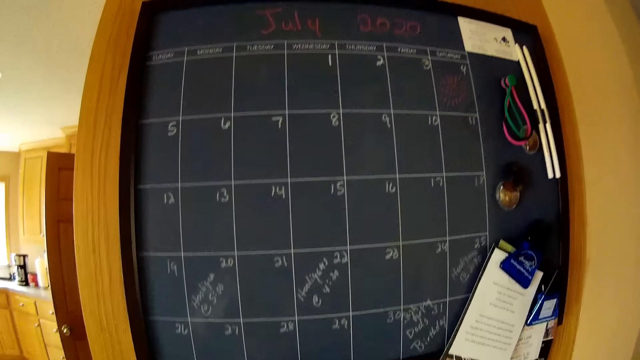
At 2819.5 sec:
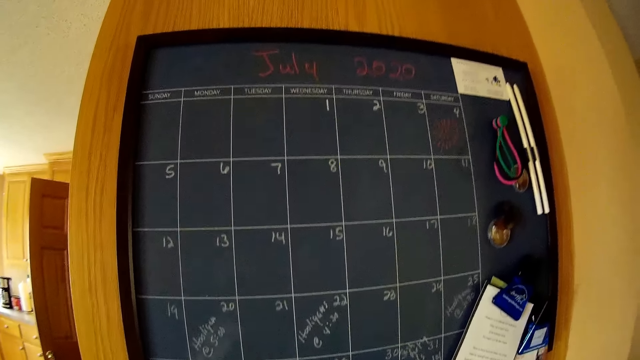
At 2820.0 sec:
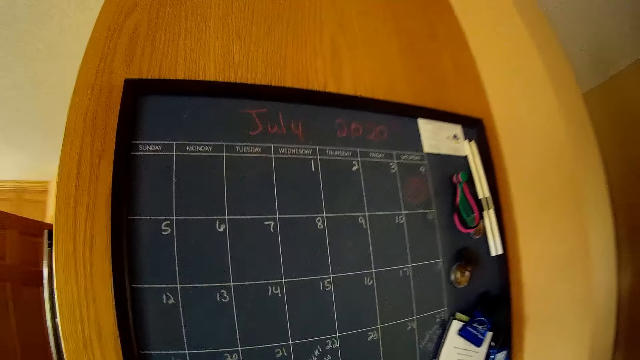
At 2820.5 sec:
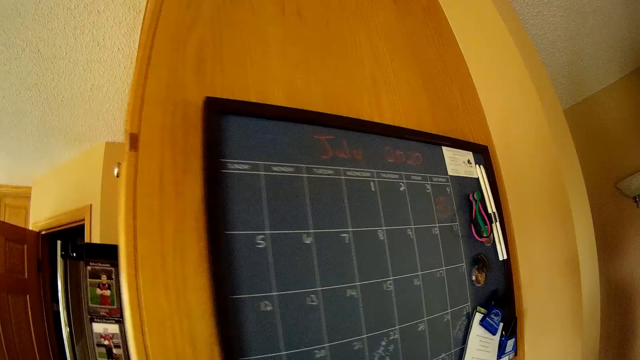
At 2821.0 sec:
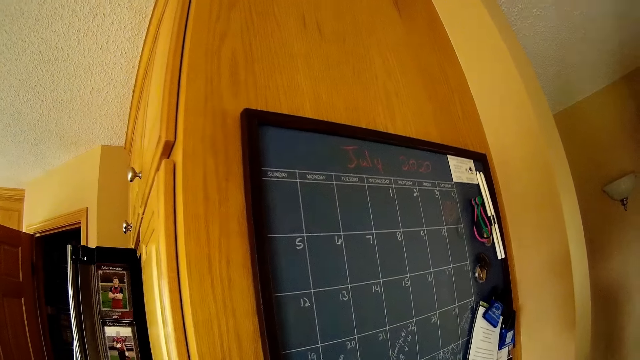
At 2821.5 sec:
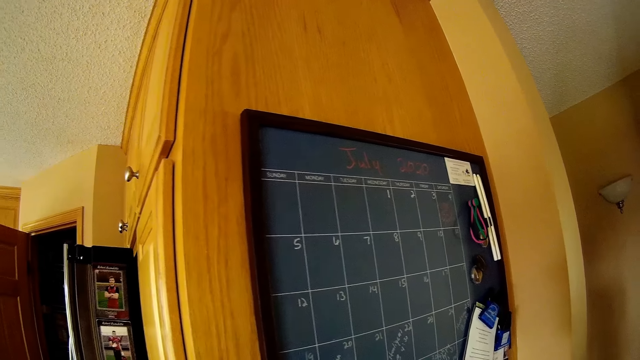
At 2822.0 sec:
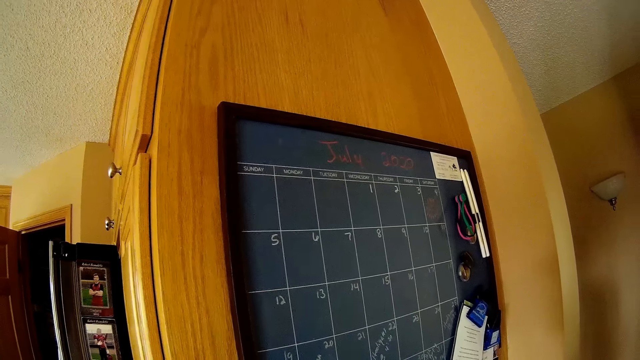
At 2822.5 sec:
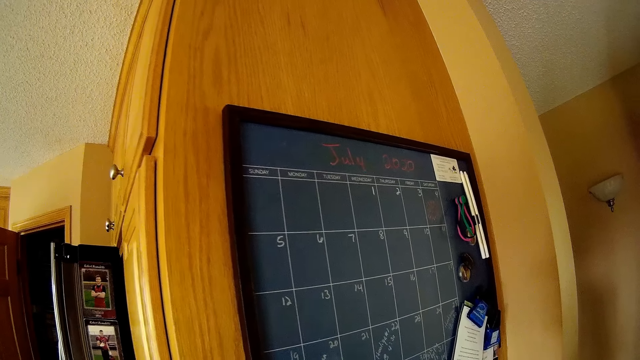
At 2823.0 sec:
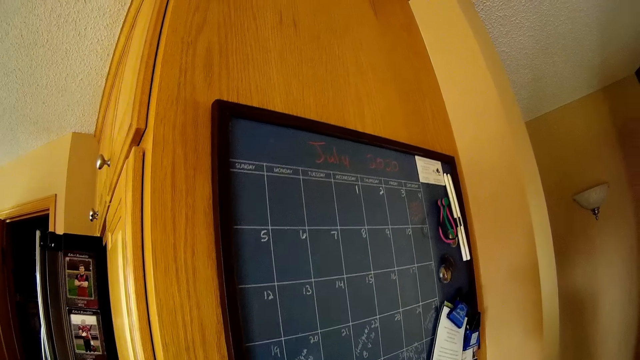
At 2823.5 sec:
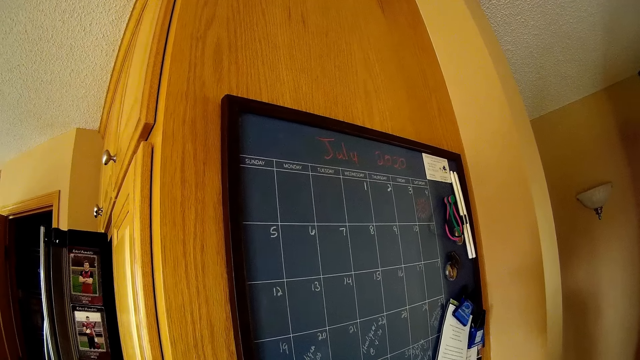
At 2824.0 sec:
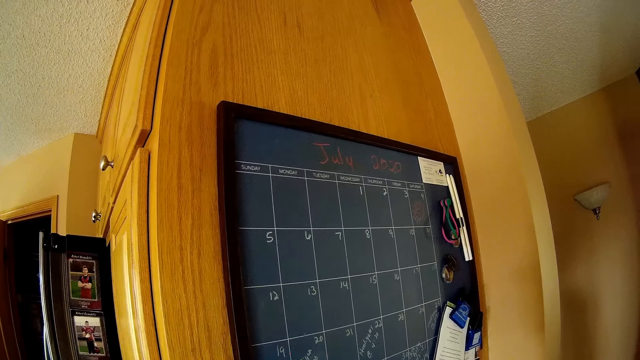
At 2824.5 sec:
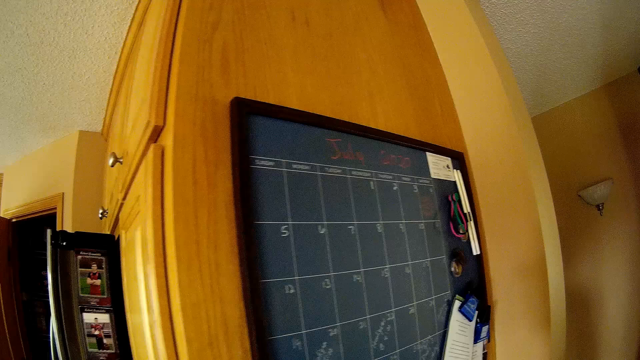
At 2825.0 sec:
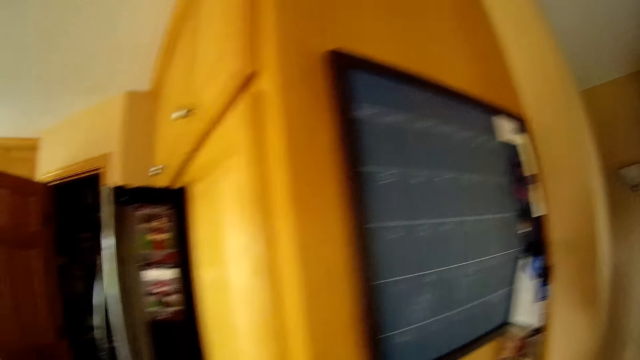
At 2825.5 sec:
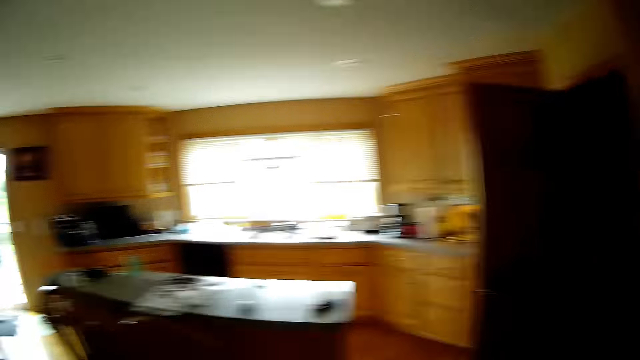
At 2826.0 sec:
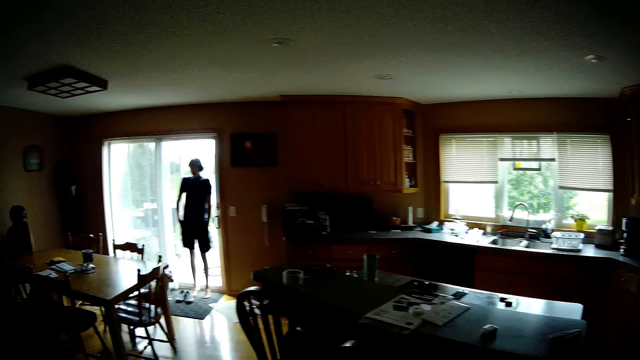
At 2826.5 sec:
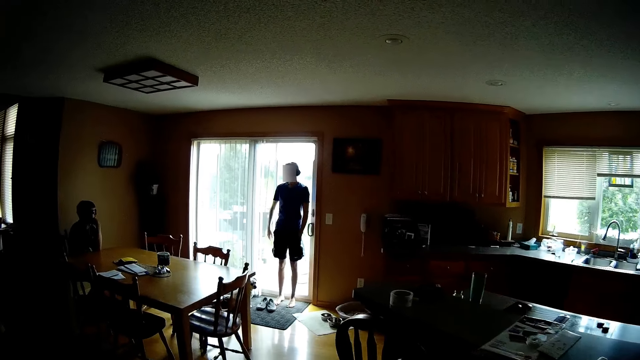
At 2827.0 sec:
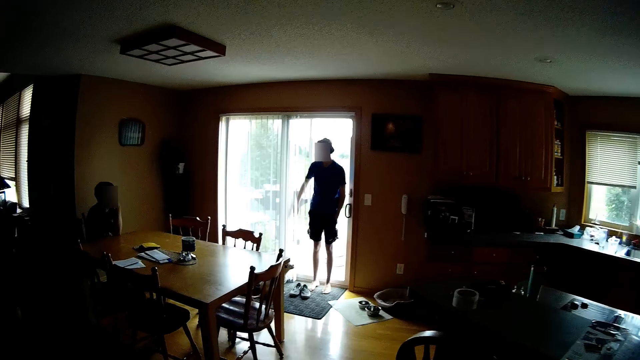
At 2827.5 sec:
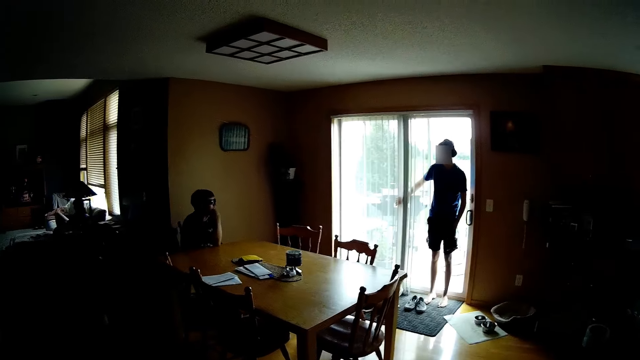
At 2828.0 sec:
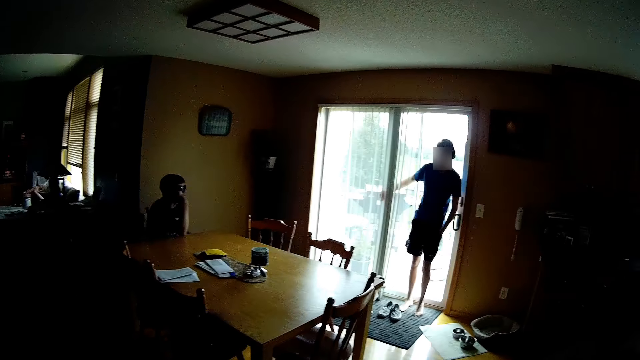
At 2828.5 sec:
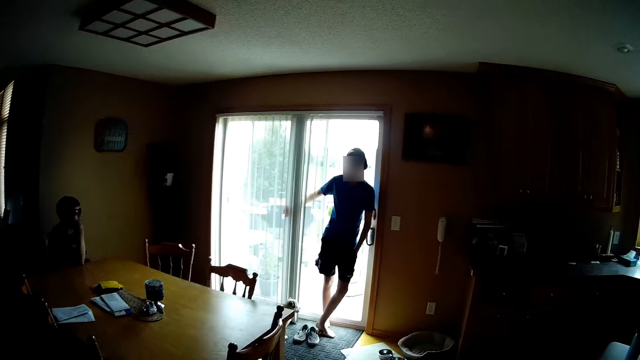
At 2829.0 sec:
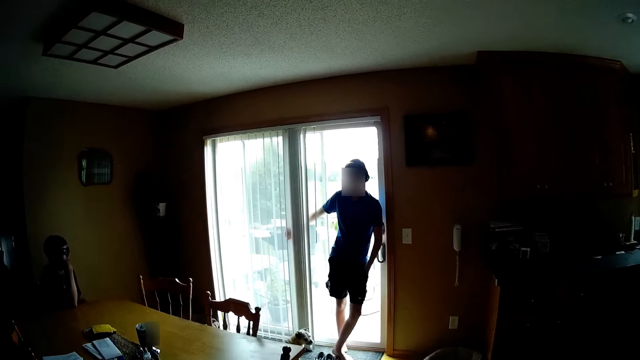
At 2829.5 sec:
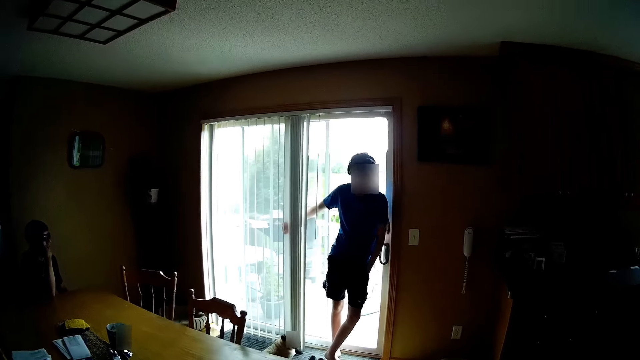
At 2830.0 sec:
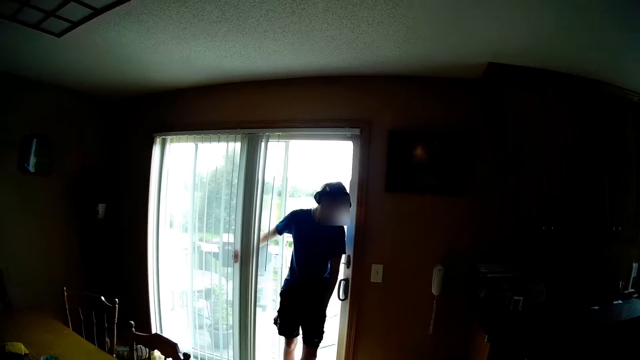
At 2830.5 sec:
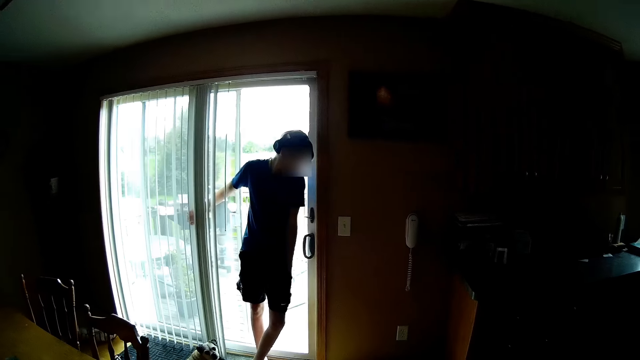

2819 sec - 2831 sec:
The camera wearer turns around. They walk in the room.

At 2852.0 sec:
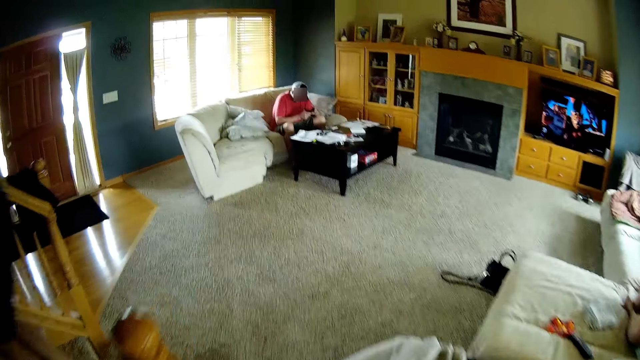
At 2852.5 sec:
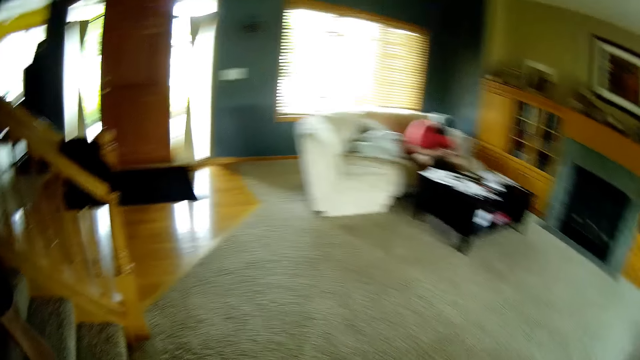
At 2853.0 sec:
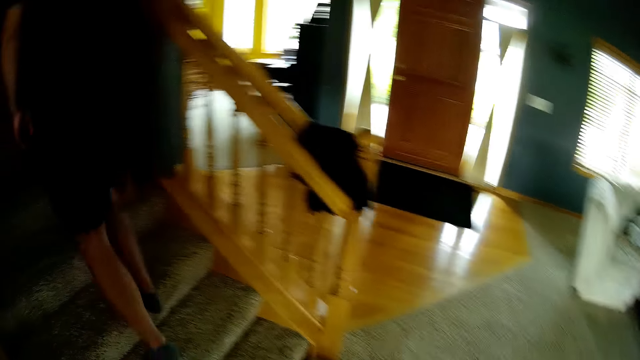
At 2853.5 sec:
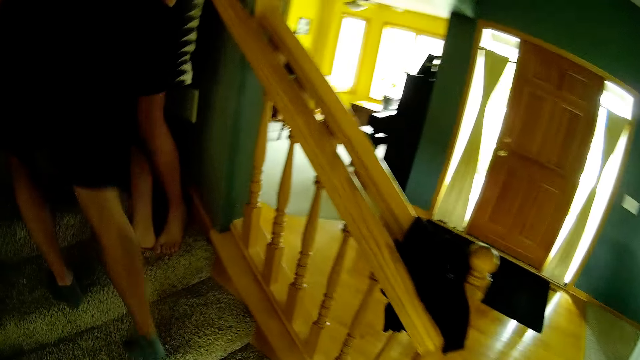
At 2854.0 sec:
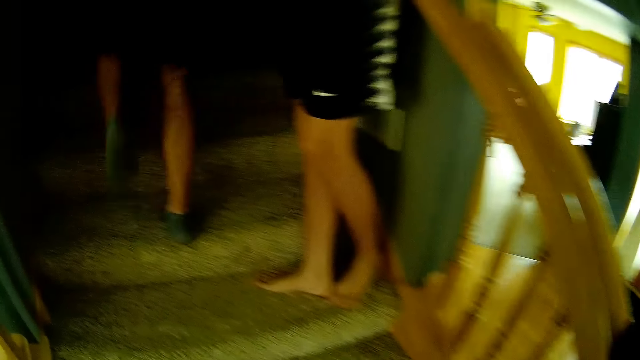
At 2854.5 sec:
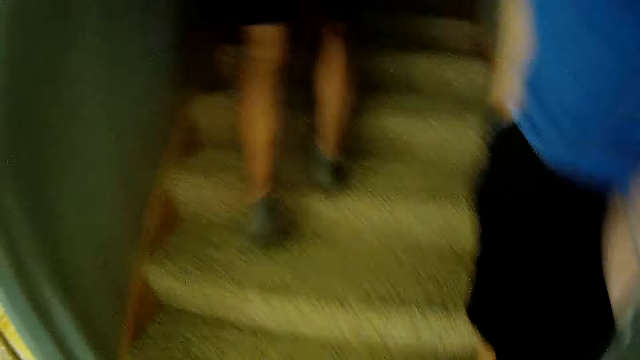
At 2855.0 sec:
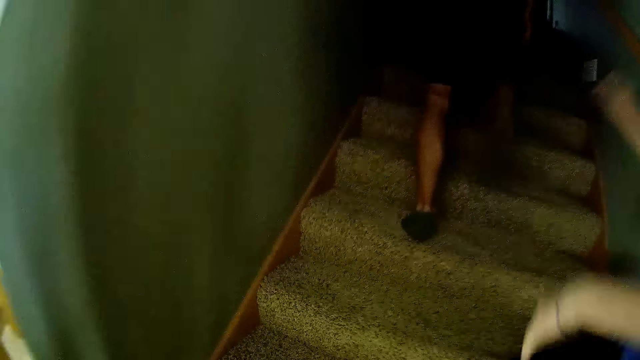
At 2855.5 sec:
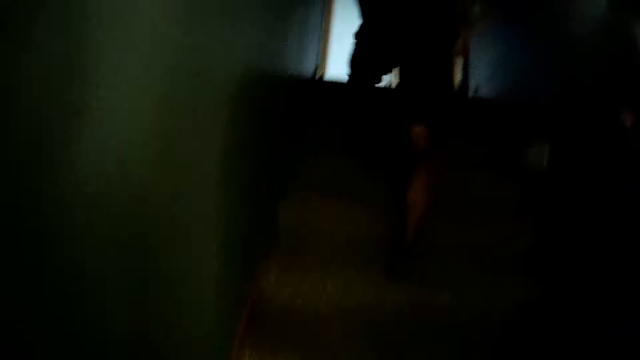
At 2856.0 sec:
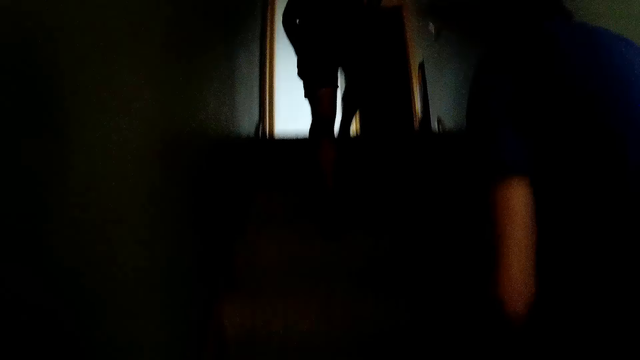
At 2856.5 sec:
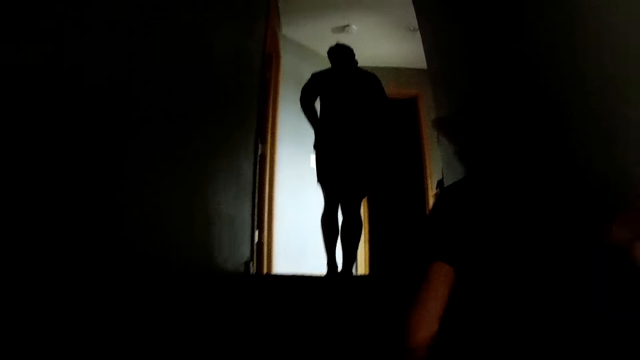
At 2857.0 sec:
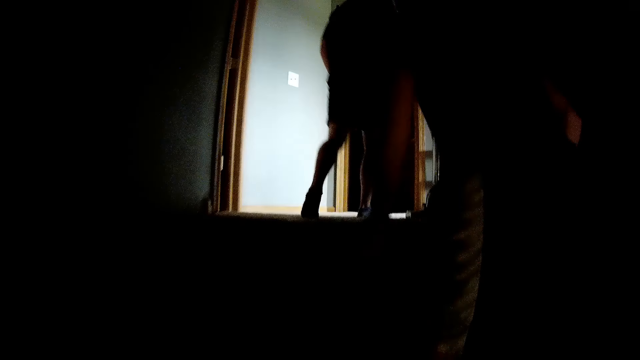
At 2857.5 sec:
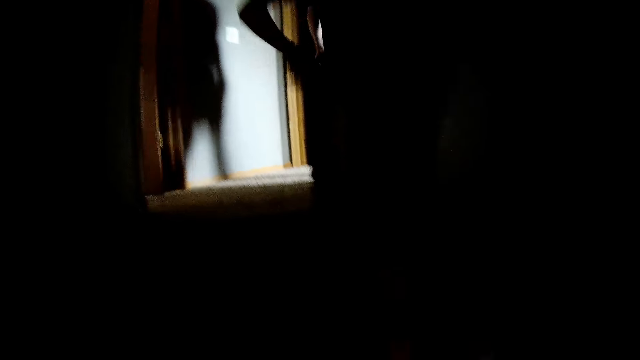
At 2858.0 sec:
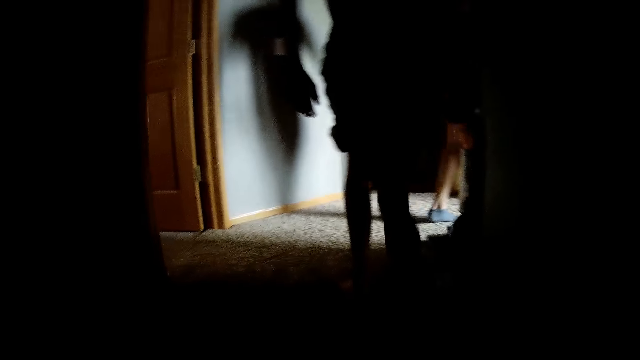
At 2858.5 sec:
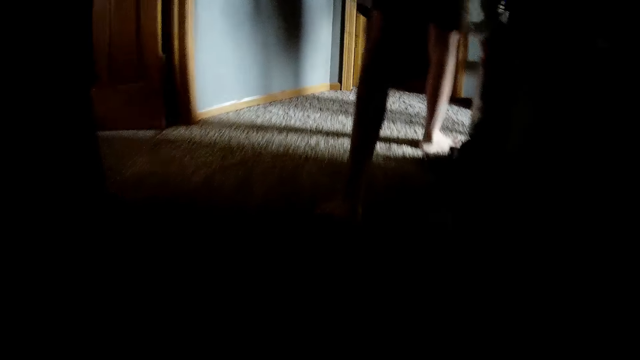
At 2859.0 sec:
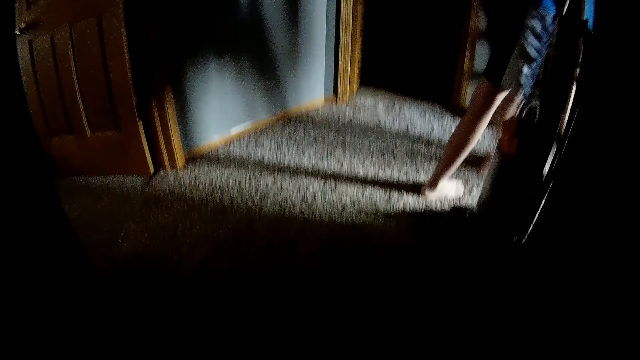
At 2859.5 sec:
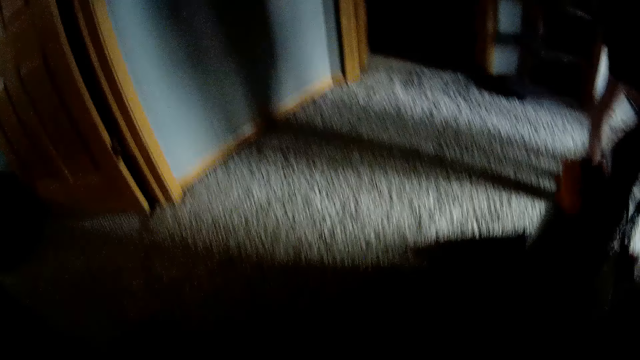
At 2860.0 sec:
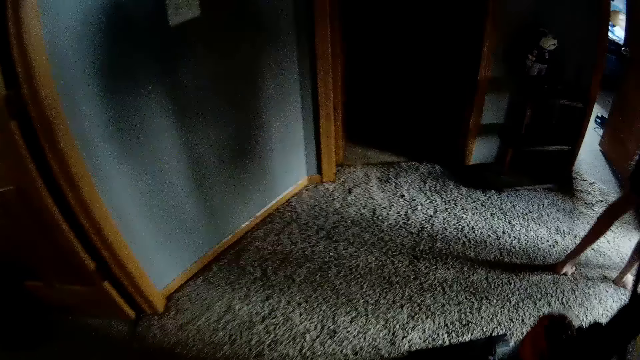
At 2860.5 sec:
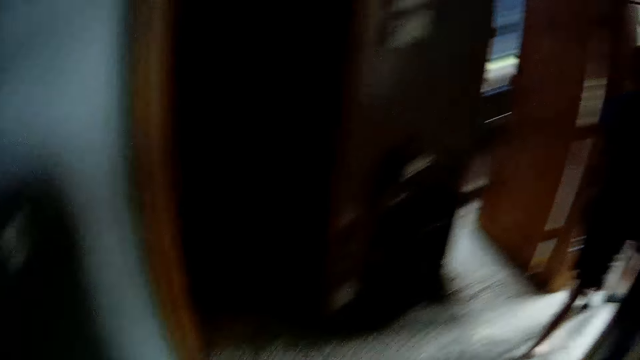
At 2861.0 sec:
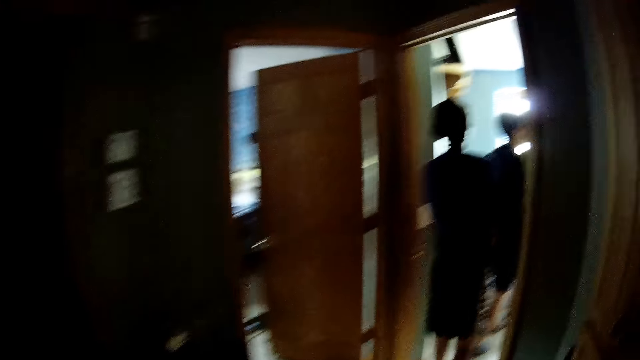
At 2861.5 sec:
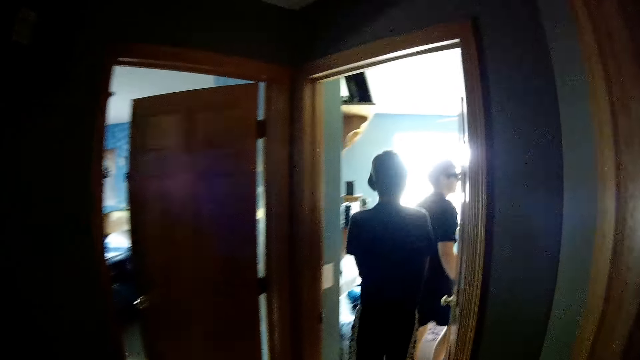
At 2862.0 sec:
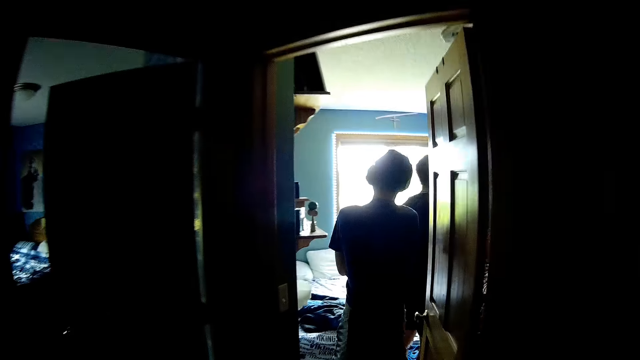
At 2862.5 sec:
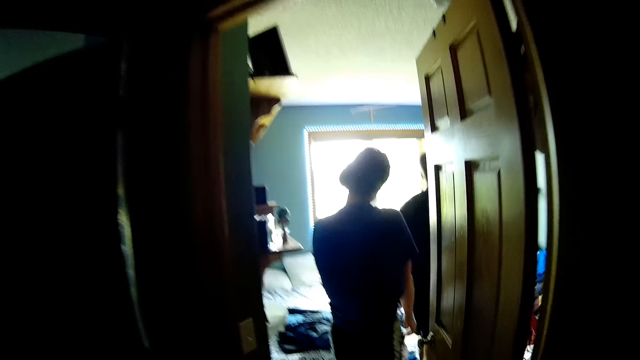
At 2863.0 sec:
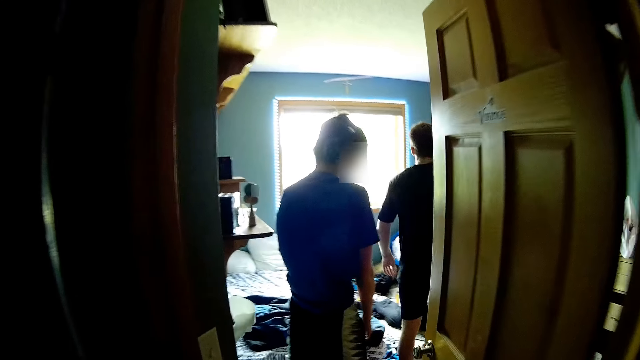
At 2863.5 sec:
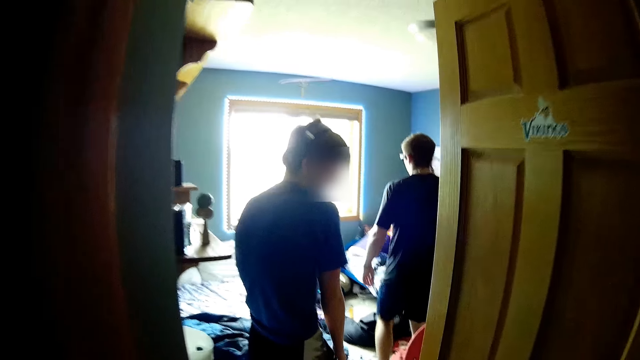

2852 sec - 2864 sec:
The camera wearer walks up the stairs. They walk on the hallway.
